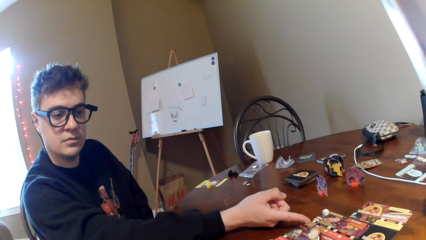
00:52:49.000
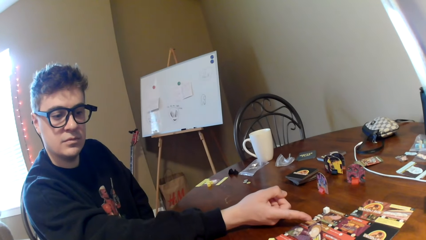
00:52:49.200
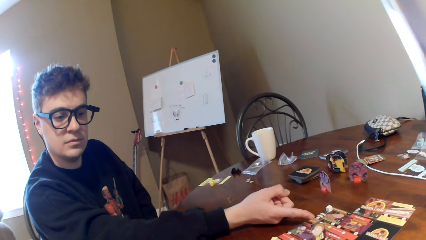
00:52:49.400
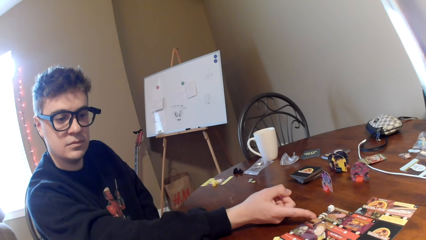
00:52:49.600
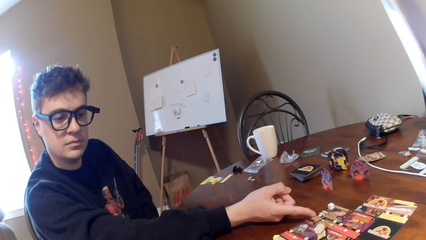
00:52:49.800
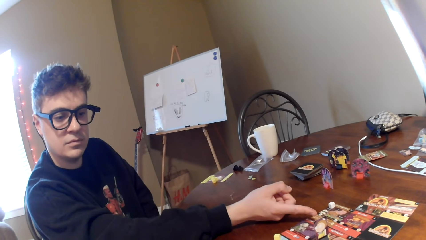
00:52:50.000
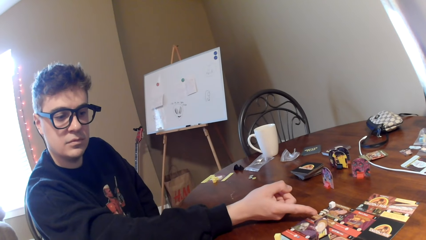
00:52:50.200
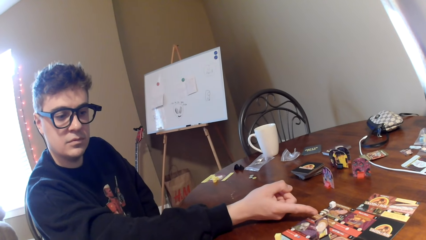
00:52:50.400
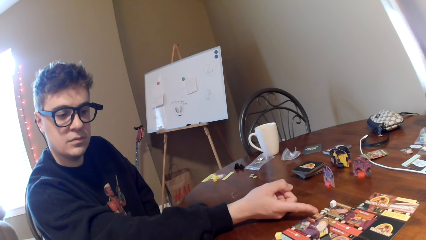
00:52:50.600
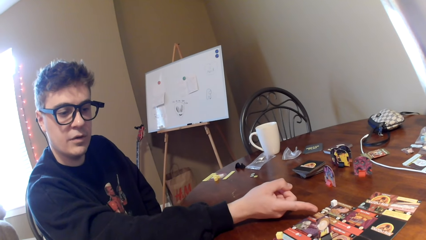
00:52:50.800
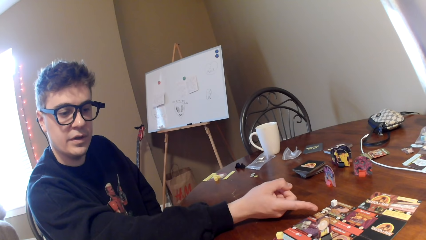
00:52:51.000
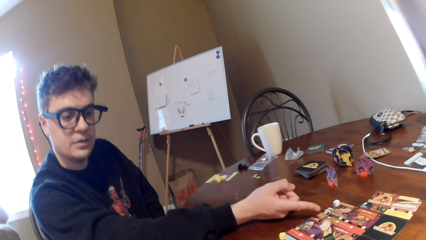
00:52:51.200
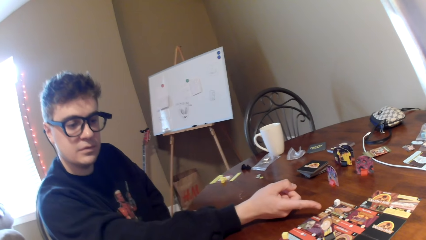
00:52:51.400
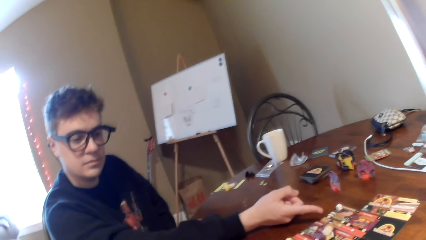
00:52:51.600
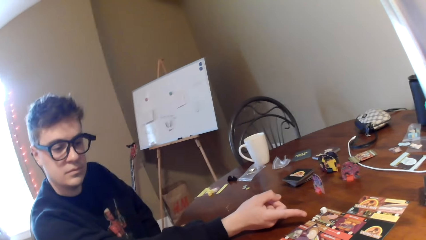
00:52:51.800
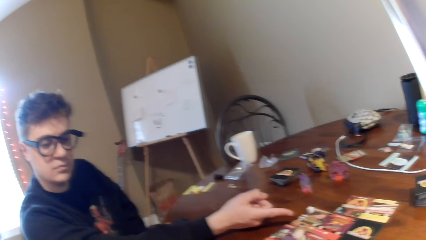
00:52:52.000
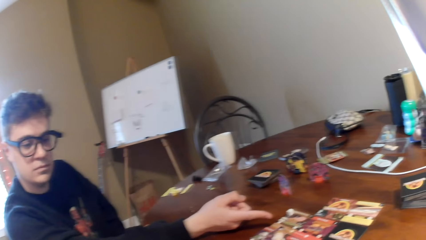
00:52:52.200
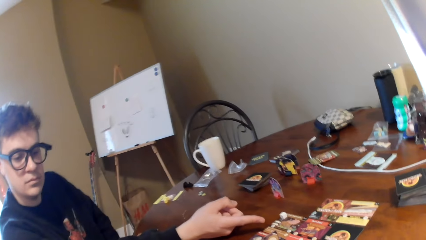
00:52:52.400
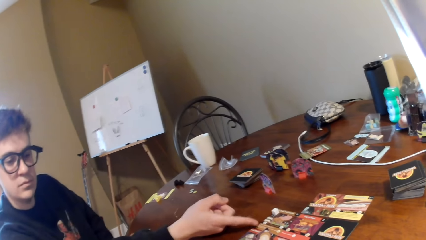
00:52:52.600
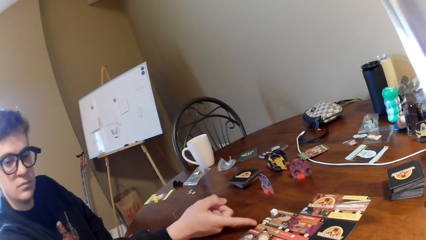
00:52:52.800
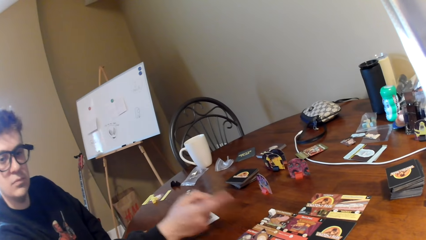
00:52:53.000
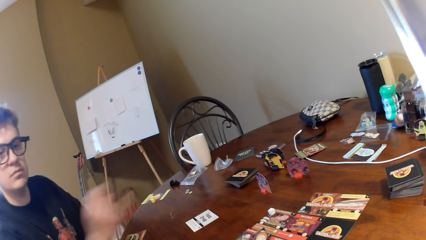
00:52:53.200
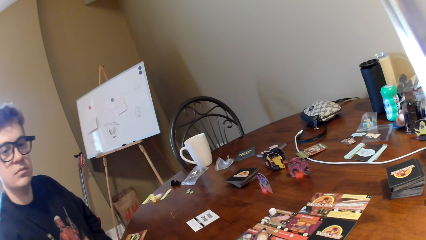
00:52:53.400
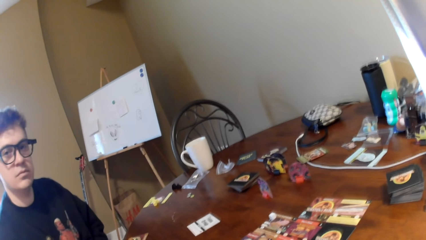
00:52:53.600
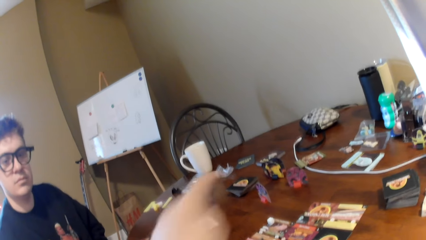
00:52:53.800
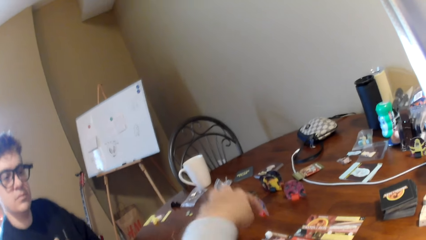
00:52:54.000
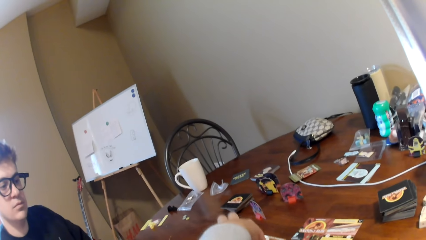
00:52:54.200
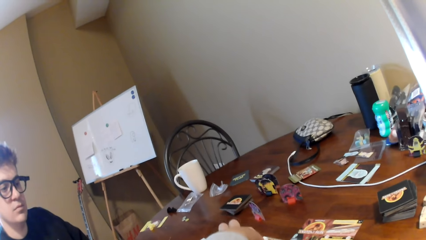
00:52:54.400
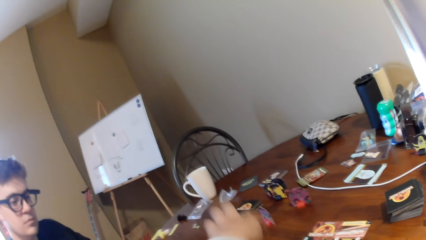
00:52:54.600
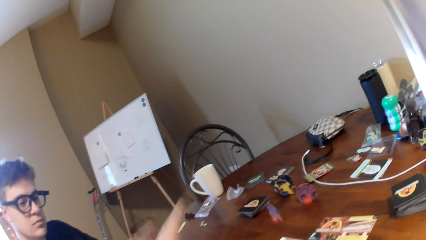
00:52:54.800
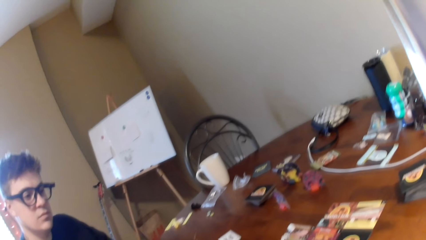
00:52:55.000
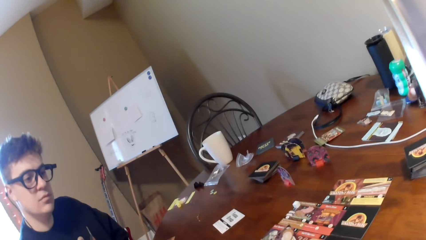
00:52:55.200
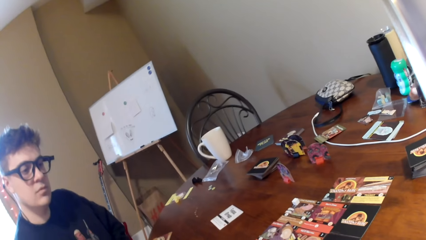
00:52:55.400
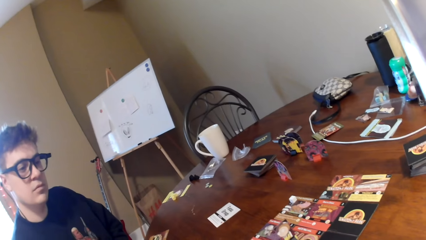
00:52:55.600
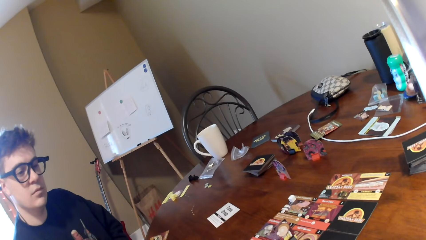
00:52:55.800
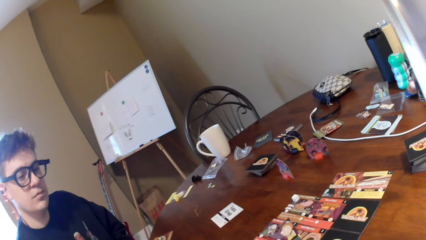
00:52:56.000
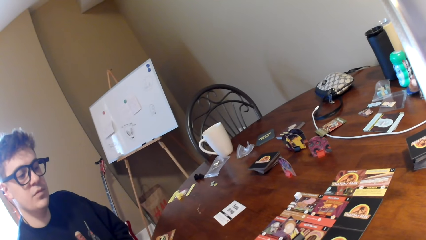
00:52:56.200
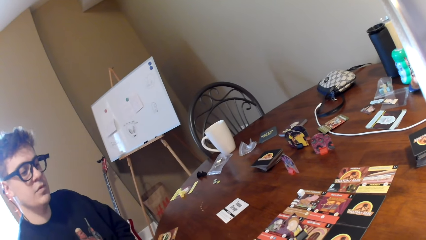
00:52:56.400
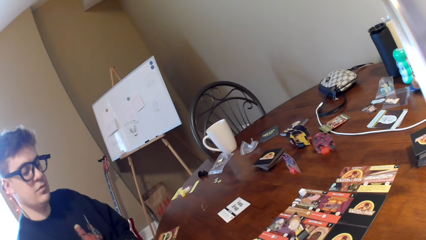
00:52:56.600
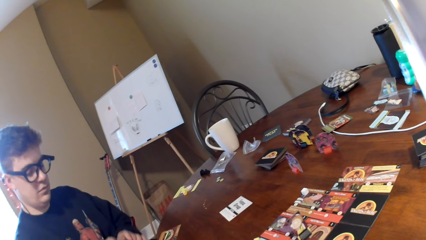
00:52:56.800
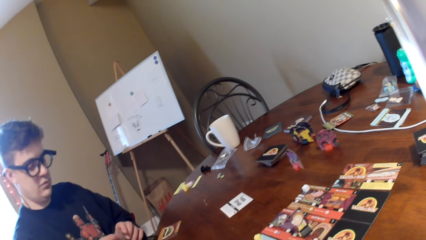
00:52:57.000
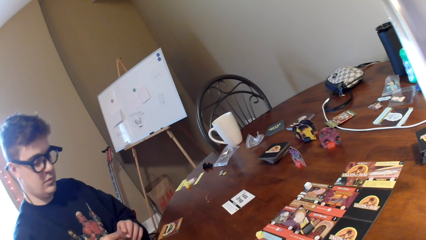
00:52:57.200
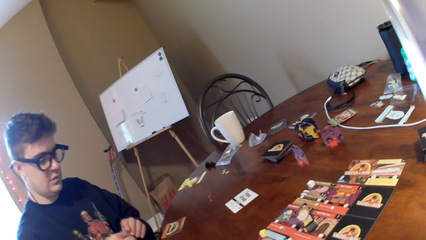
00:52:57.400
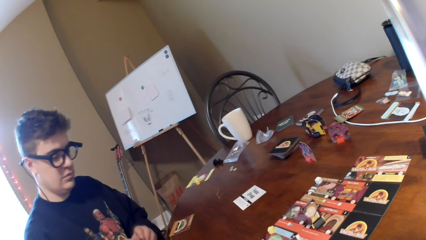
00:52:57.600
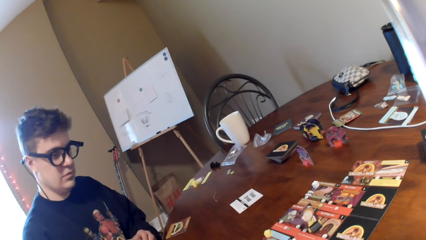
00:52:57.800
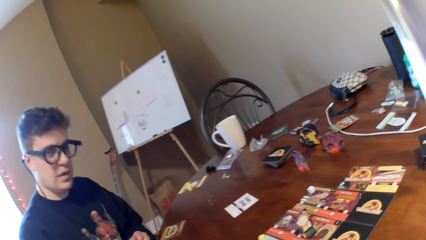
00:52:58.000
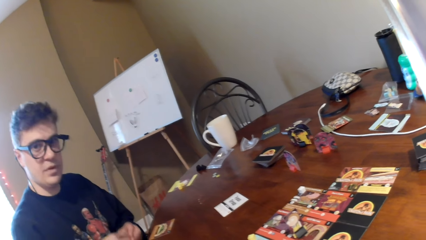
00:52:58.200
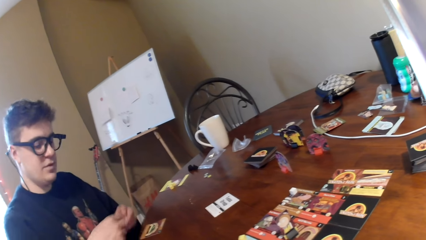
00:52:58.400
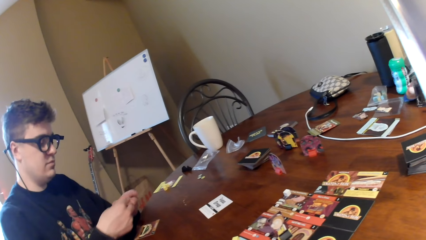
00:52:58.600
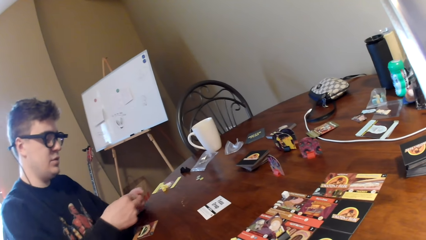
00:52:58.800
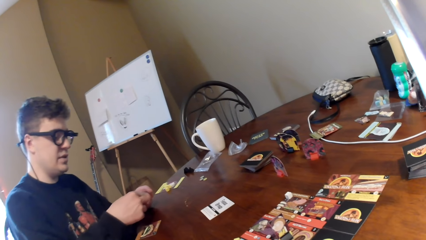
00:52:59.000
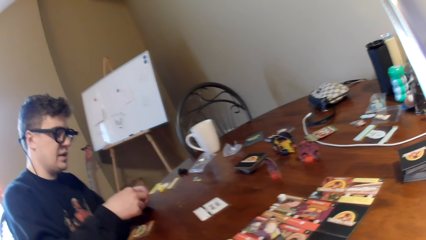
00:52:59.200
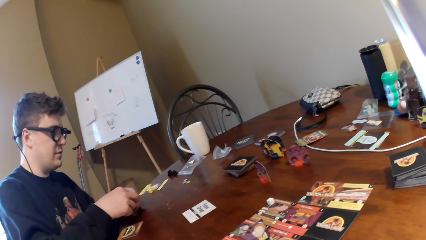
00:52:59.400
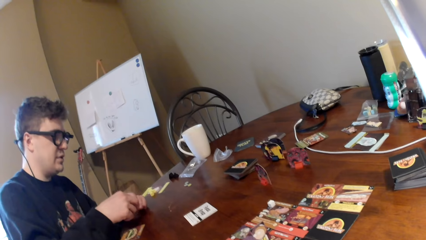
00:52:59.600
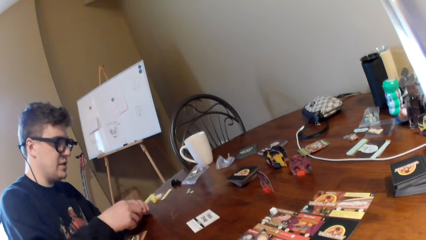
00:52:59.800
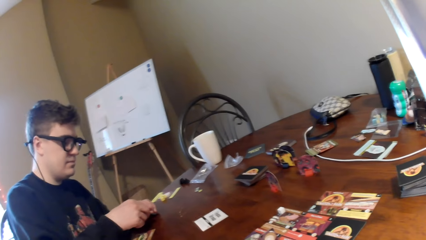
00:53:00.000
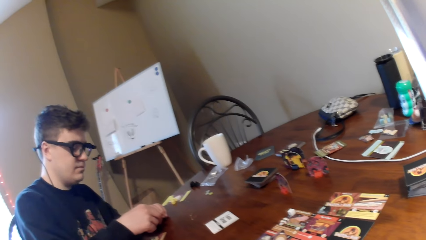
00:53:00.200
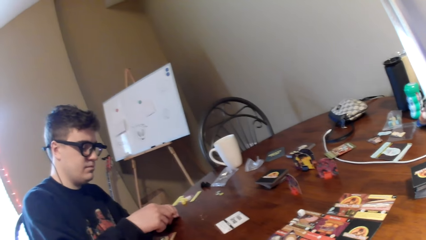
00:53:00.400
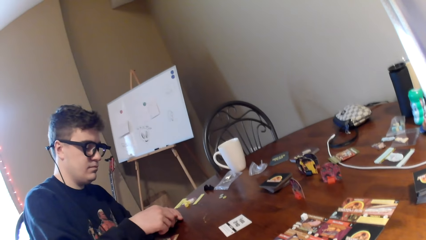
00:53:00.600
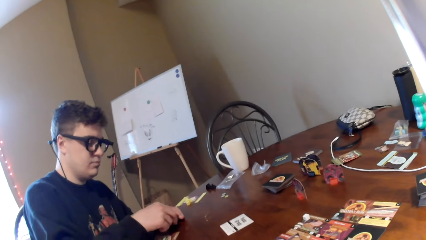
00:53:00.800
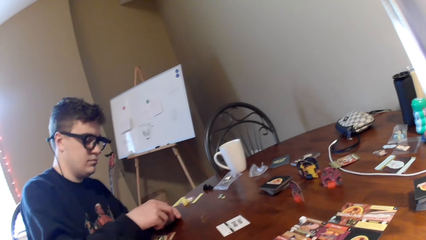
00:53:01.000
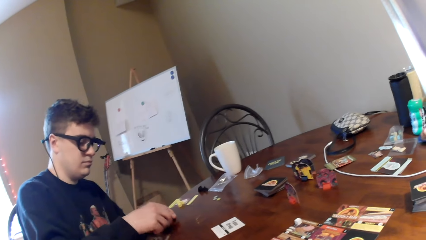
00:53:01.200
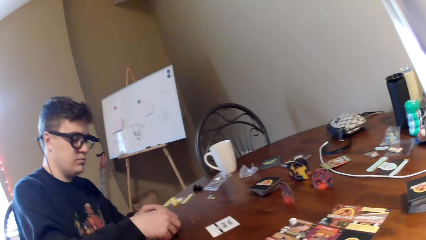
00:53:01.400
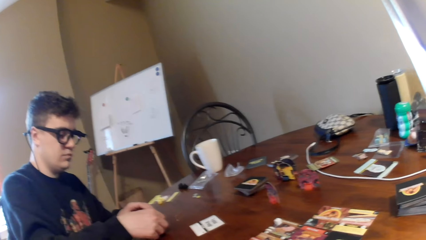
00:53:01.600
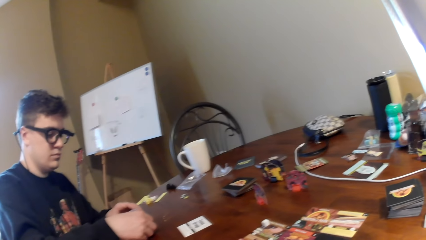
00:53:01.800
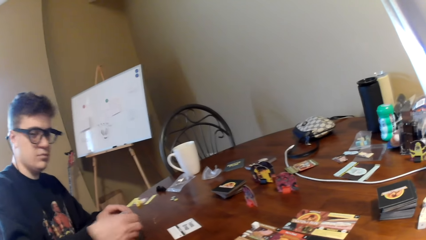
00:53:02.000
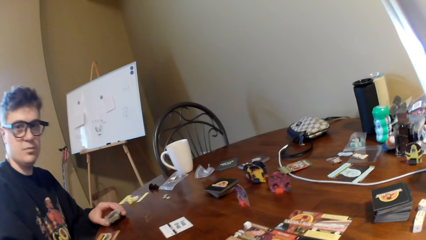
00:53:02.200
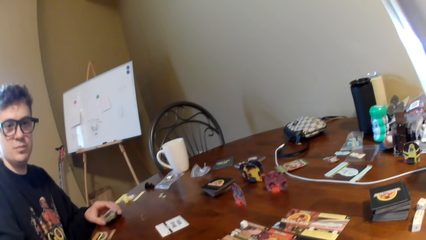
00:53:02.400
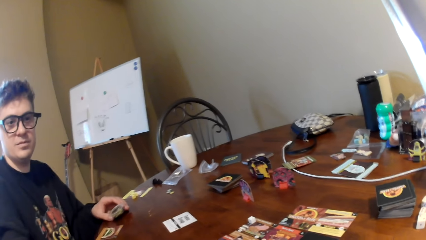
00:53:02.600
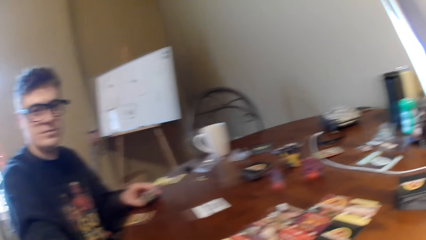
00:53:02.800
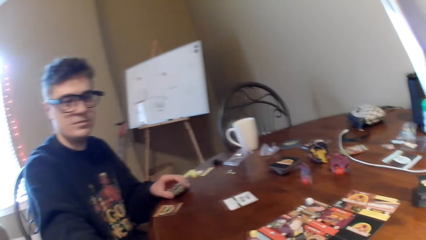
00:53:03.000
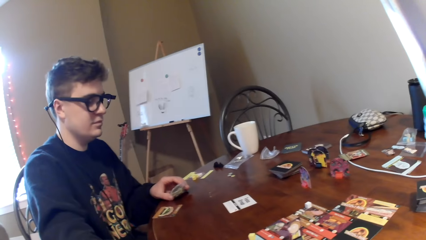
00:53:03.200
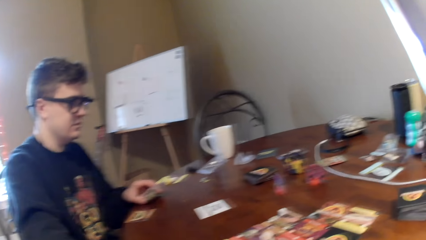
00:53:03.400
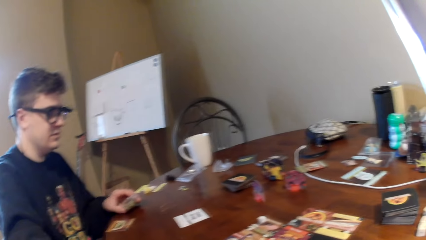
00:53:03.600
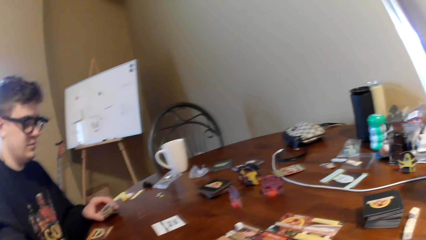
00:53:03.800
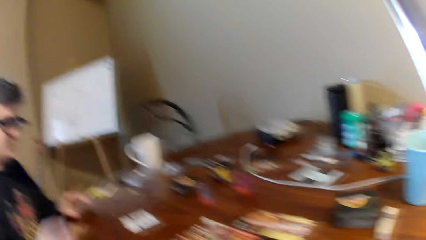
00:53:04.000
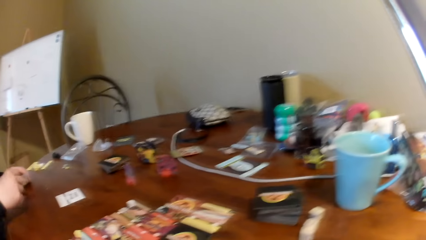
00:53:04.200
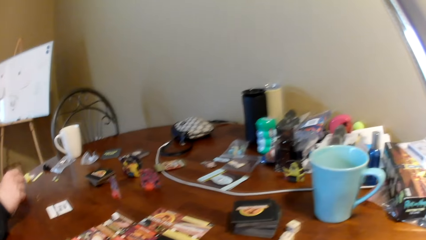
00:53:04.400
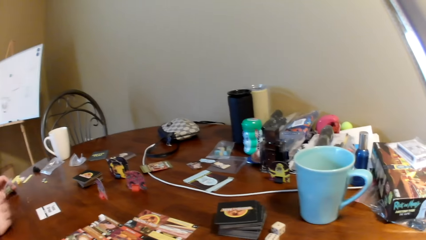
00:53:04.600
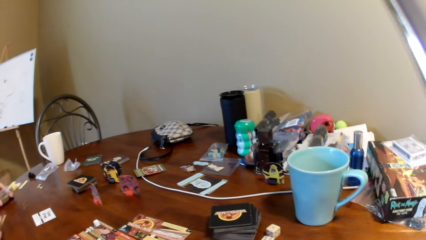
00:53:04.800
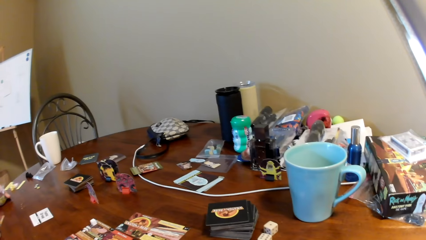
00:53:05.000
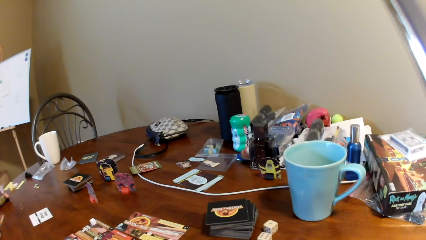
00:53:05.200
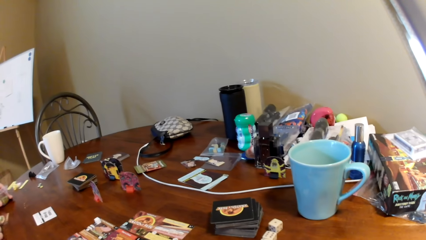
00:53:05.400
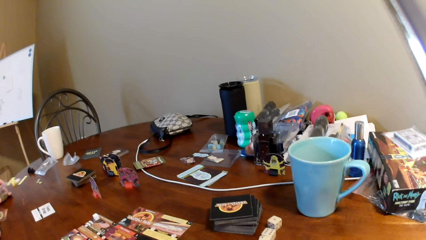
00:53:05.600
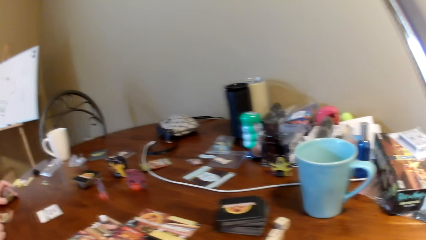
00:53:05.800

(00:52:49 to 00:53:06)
The camera wearer points at the cards on the table. The man converses with the camera wearer. The man puts the cards on the table. The camera wearer responds to the man.
